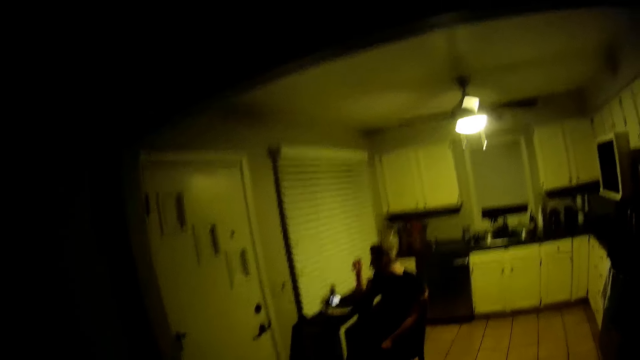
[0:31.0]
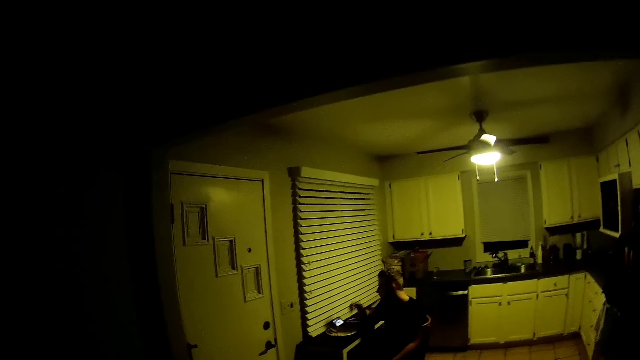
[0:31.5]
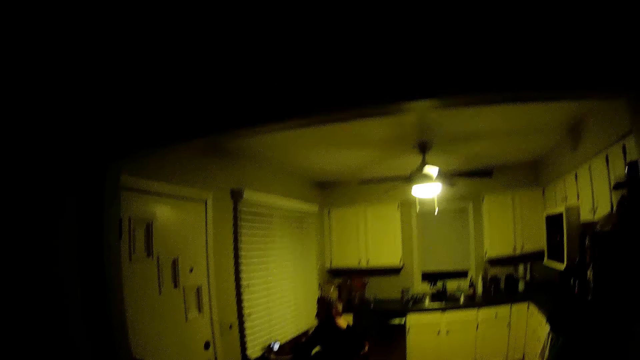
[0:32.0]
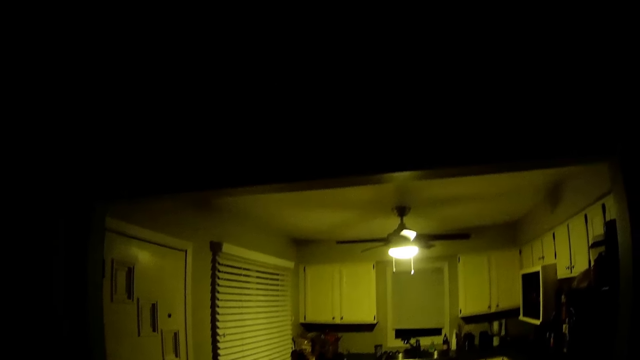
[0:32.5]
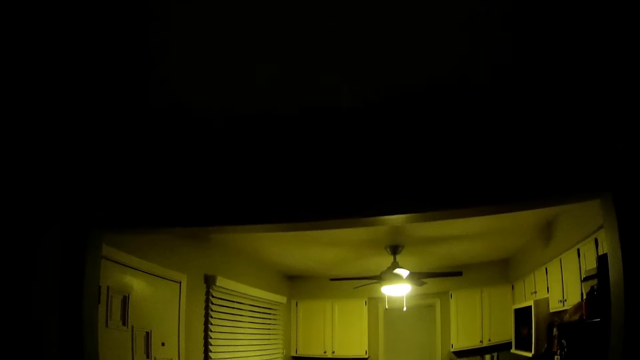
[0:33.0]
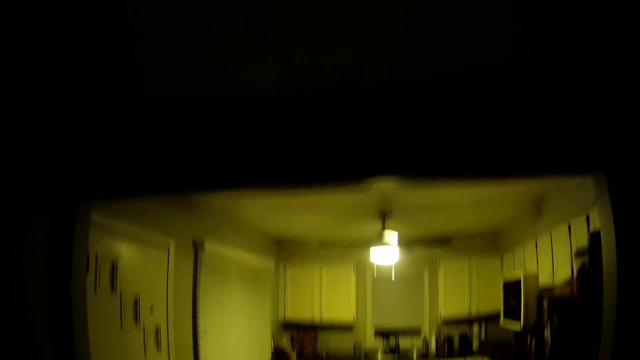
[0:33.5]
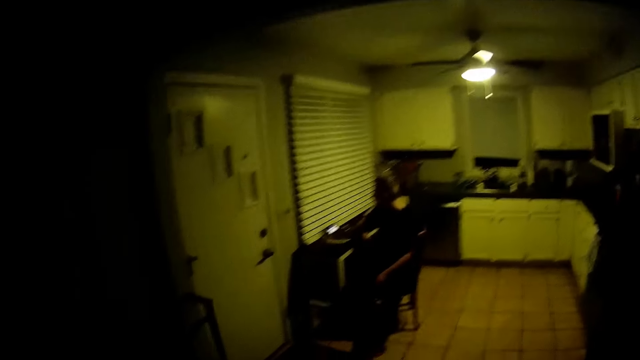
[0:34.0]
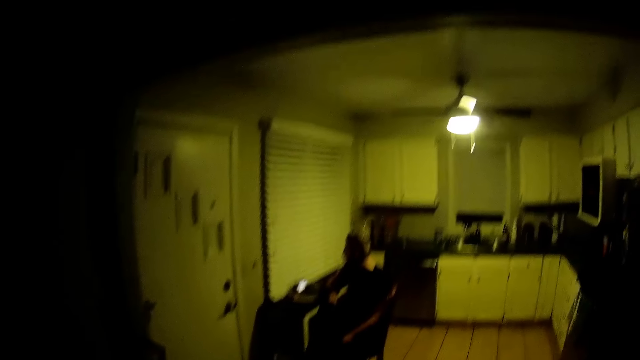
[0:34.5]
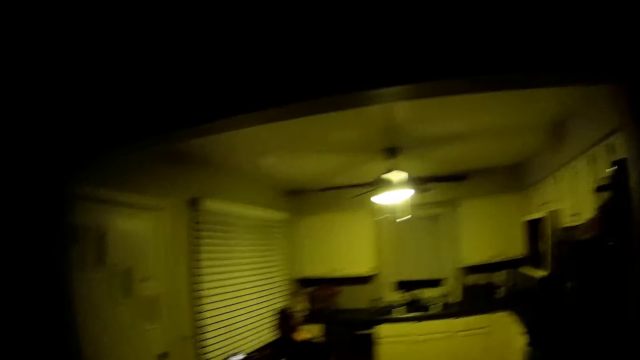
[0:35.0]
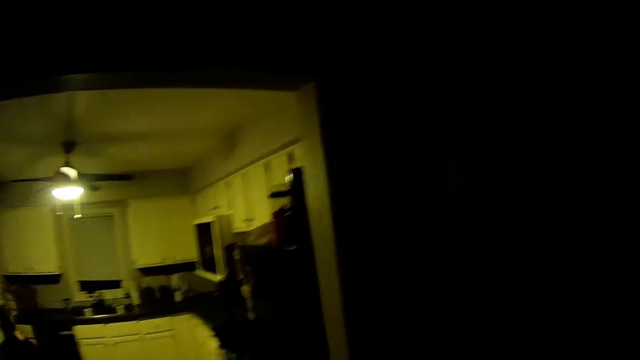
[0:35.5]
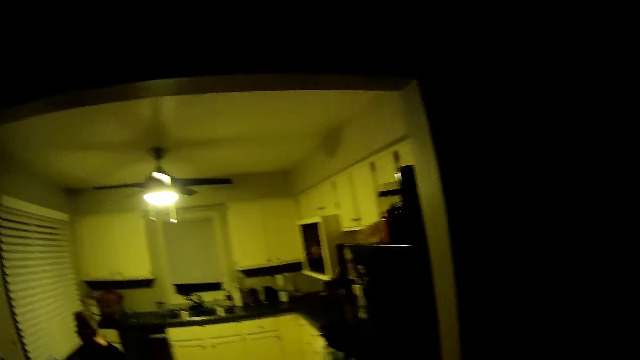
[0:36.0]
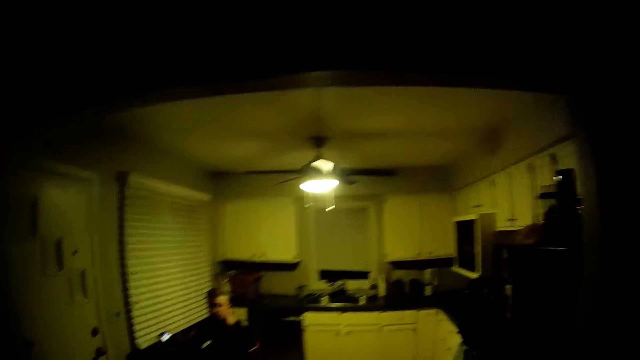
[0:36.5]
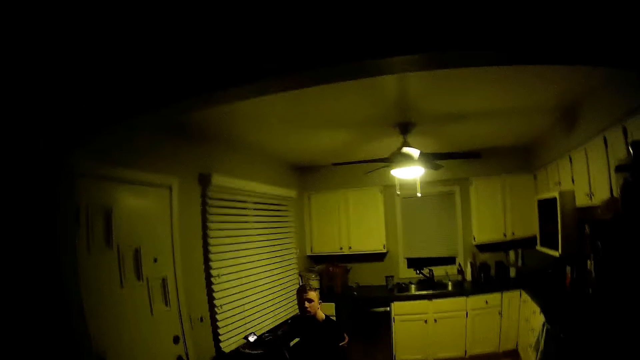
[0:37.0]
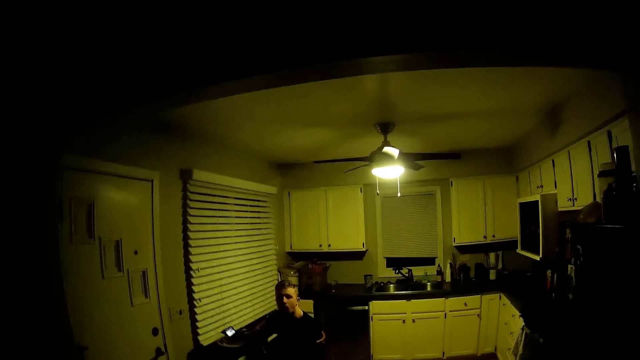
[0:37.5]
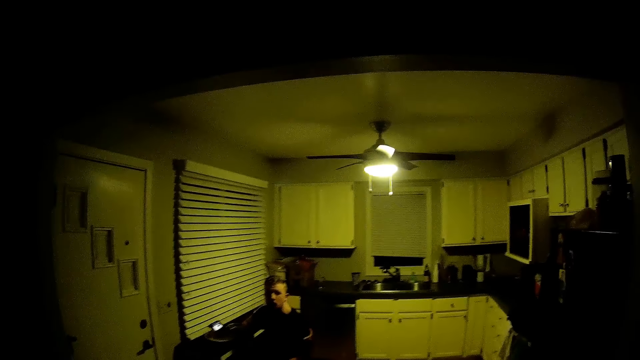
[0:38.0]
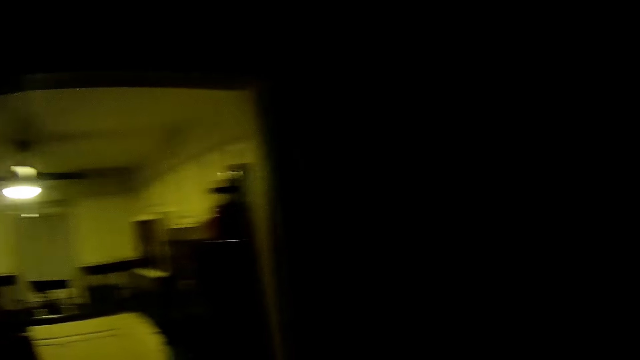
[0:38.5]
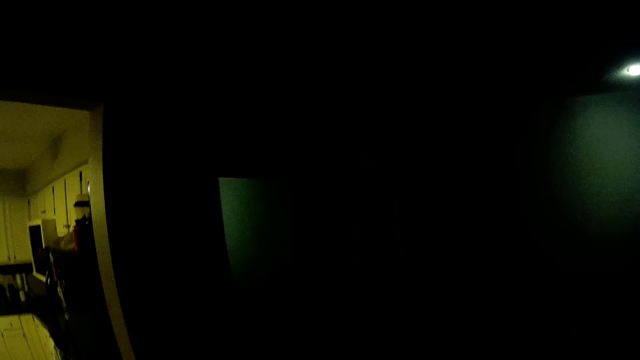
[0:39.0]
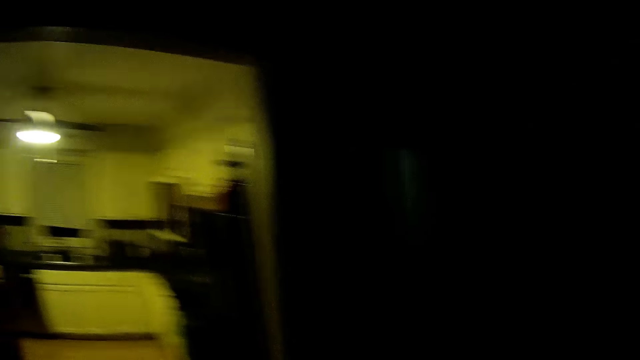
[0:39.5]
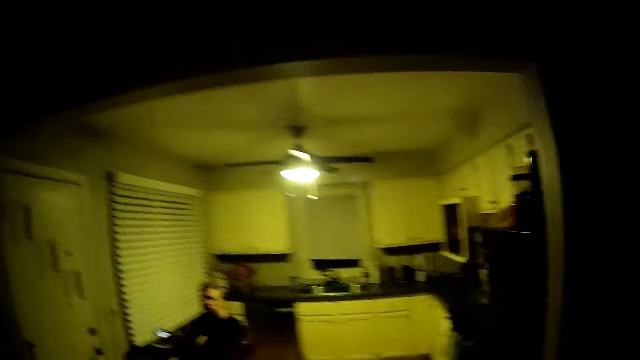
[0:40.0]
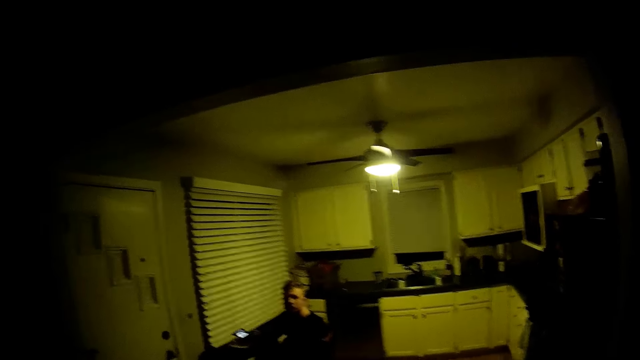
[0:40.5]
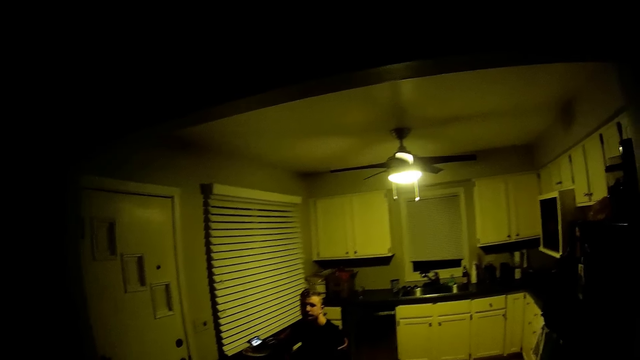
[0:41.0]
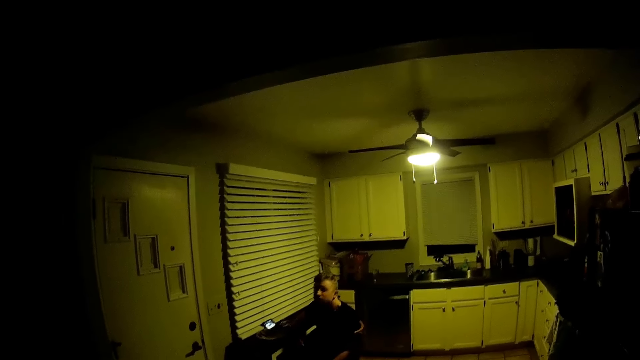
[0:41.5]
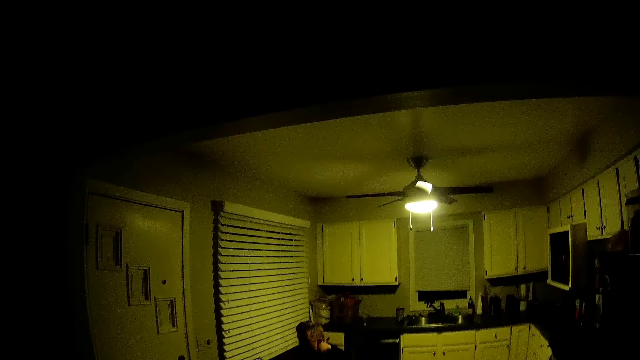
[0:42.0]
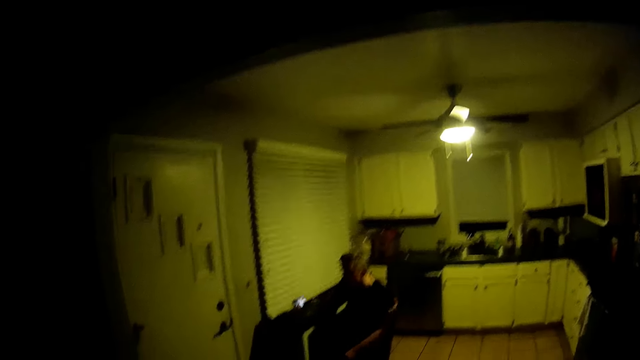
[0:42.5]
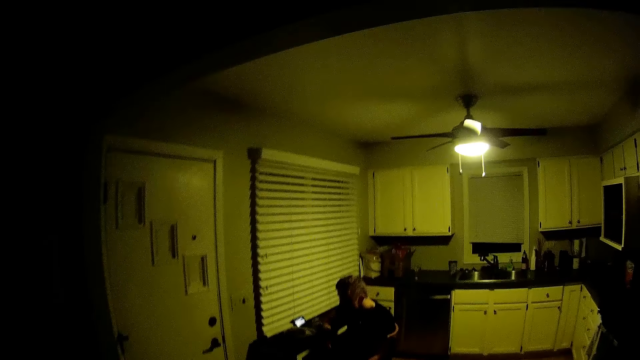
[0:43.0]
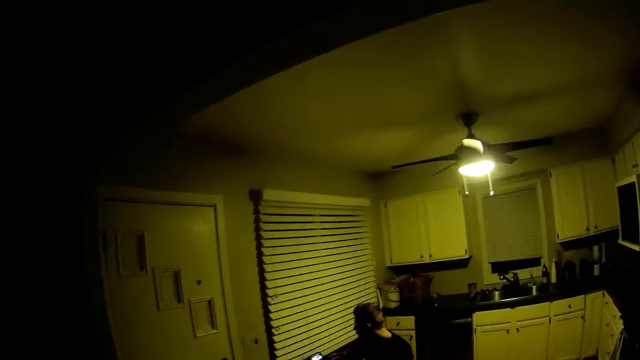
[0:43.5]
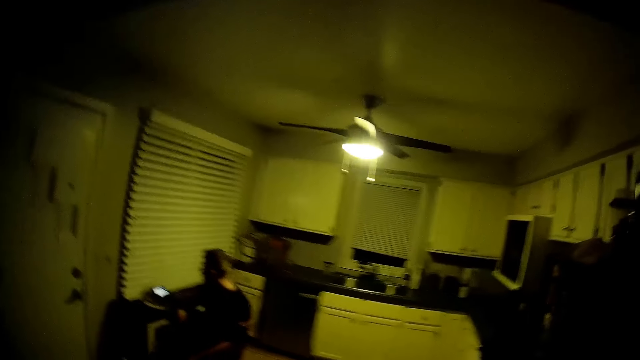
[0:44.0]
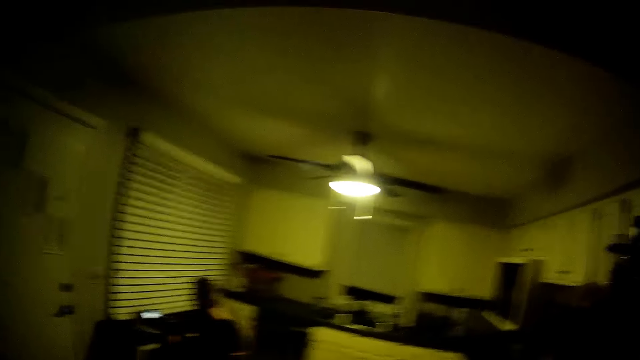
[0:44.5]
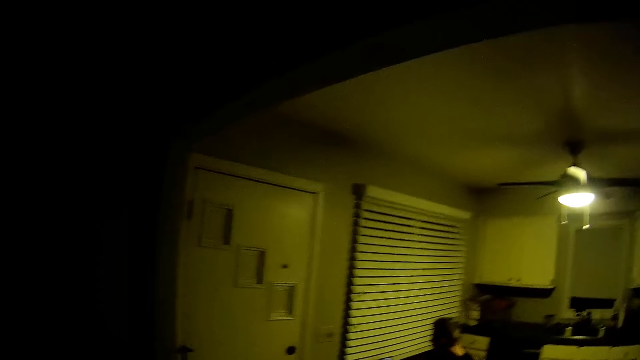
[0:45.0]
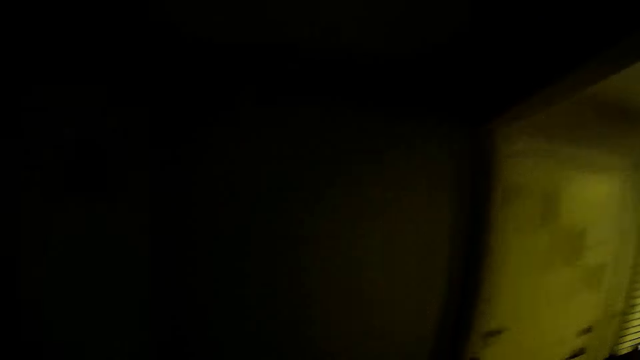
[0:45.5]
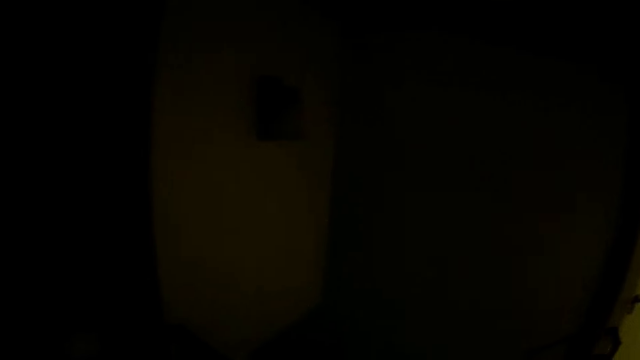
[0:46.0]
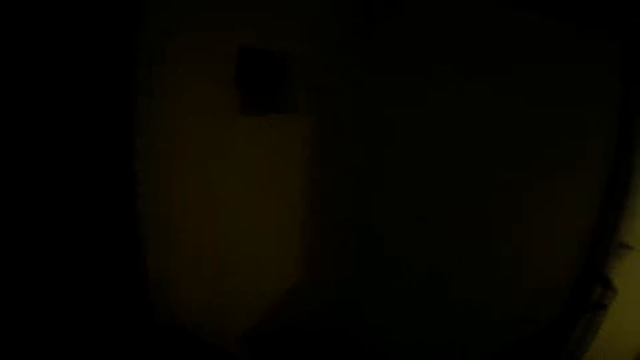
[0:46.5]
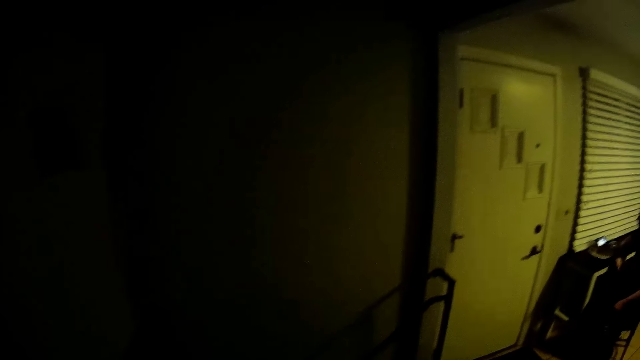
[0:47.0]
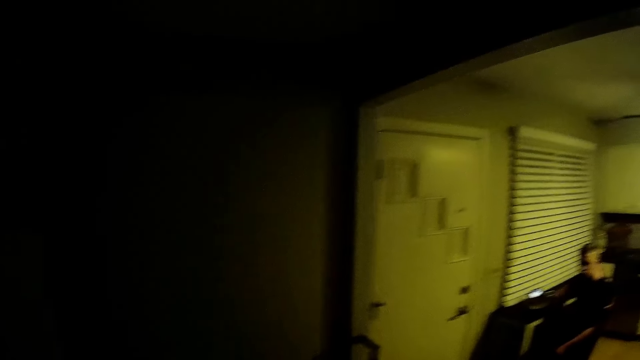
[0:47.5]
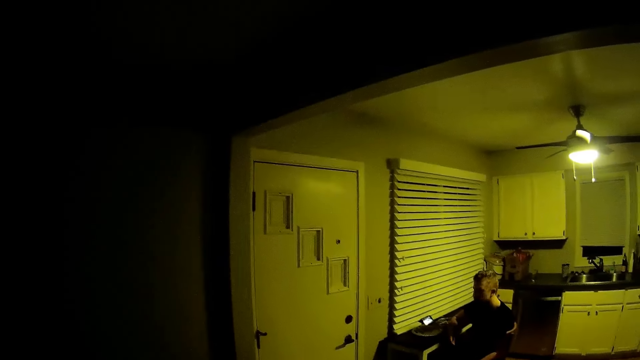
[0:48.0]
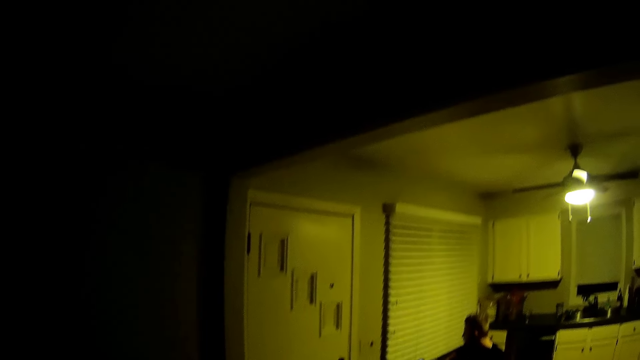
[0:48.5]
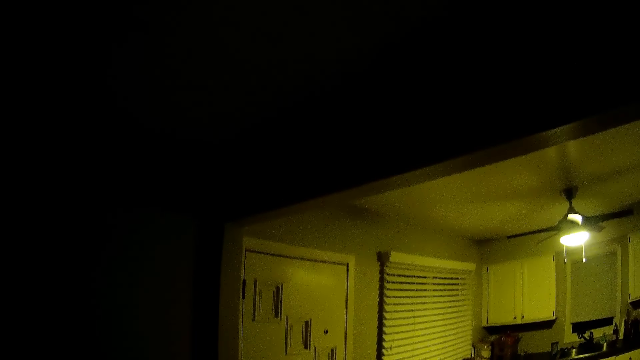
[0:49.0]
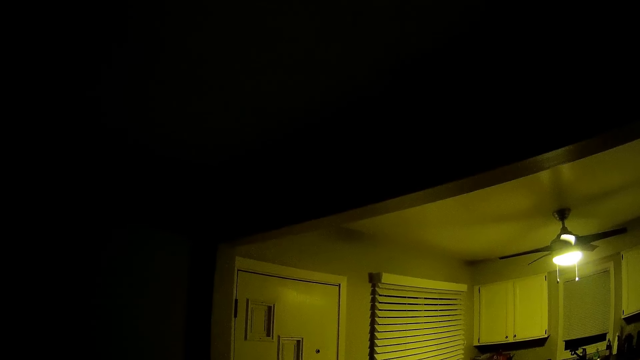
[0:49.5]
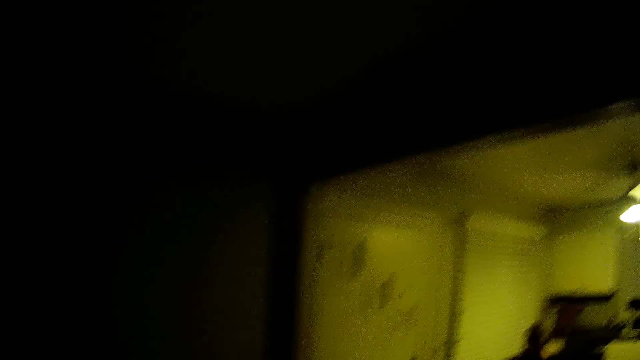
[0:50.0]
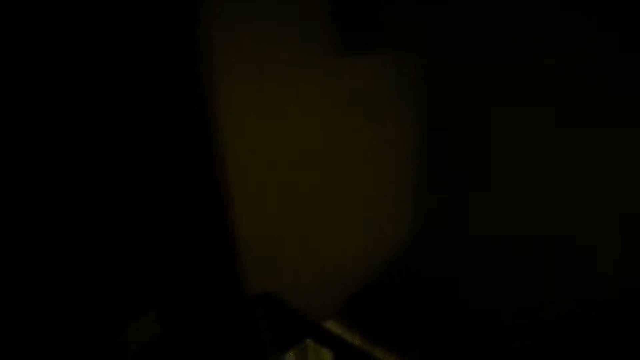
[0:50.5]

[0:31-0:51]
The camera wearer walks in the room. They look in the room. They walk in the room.
